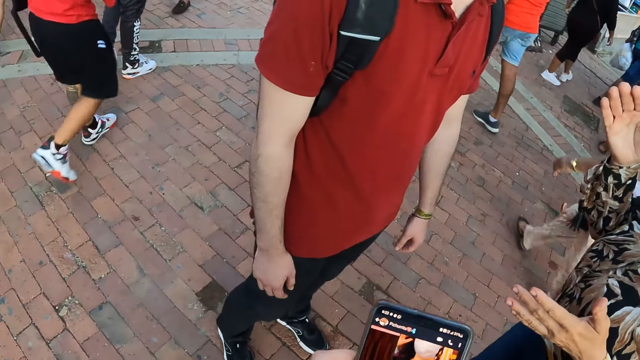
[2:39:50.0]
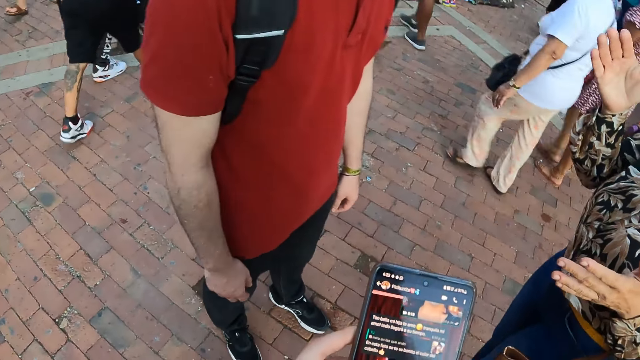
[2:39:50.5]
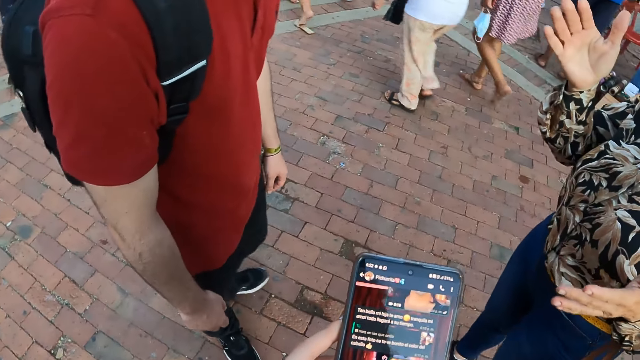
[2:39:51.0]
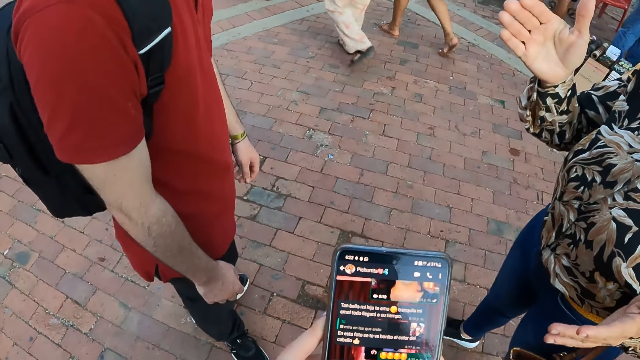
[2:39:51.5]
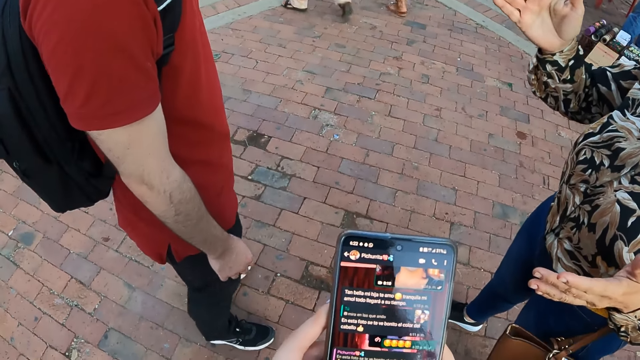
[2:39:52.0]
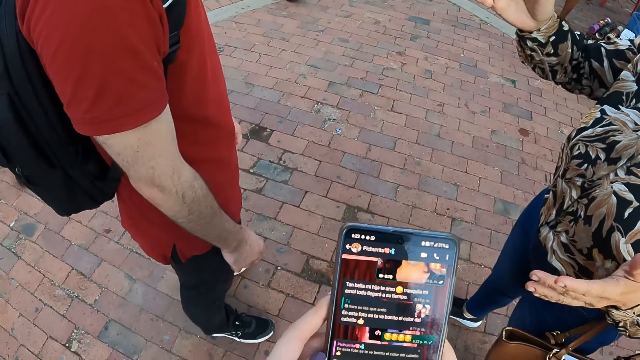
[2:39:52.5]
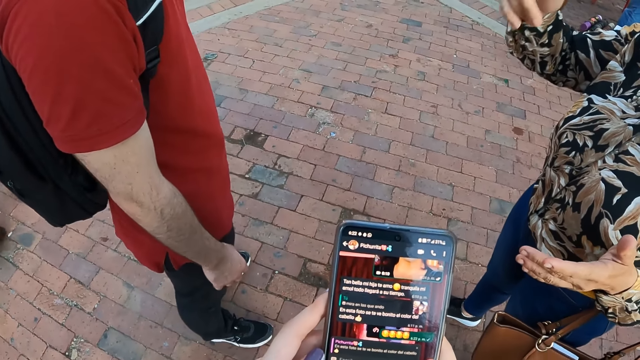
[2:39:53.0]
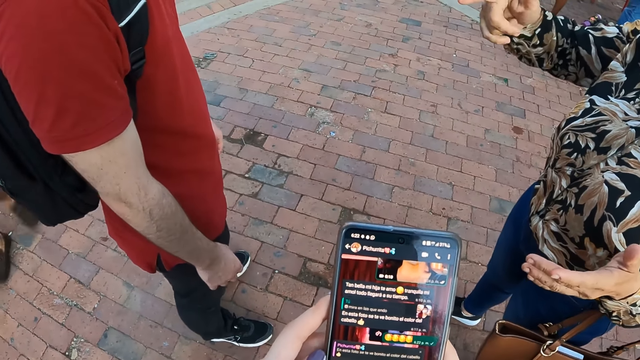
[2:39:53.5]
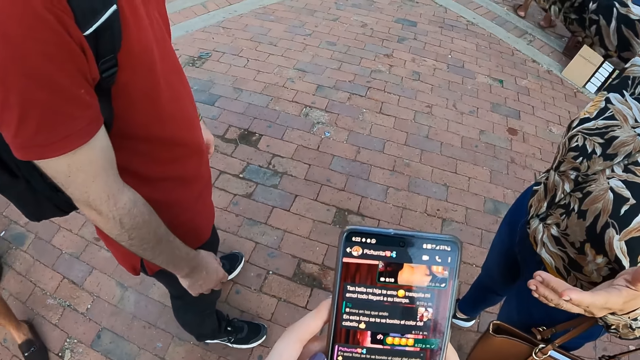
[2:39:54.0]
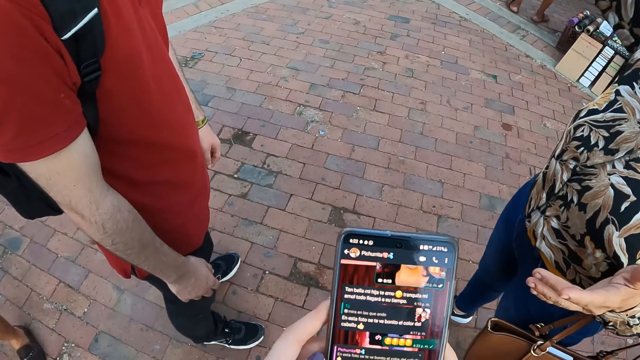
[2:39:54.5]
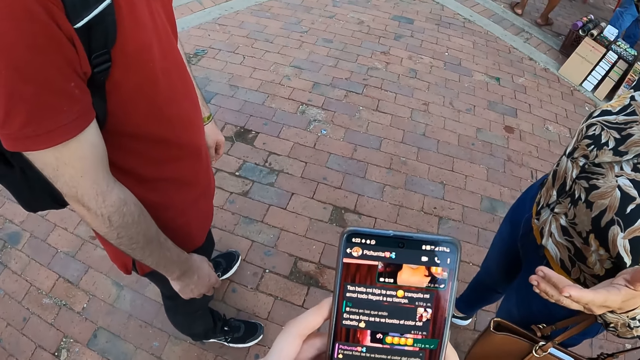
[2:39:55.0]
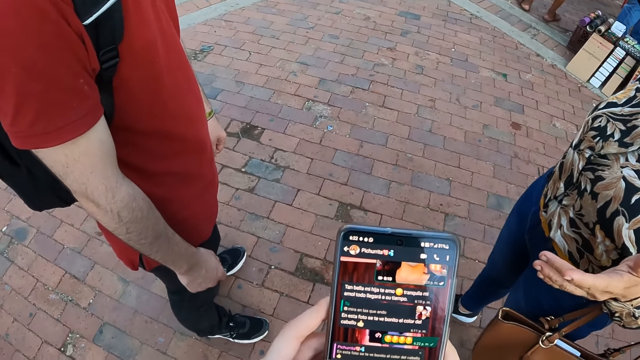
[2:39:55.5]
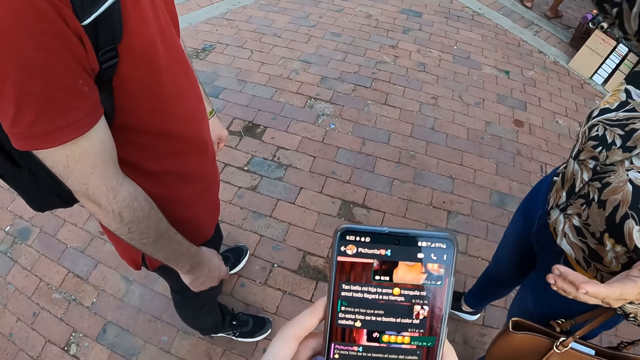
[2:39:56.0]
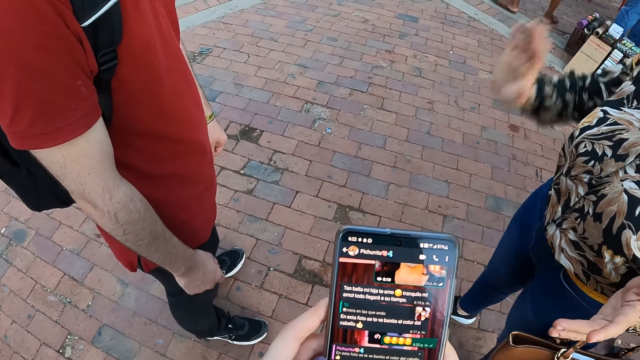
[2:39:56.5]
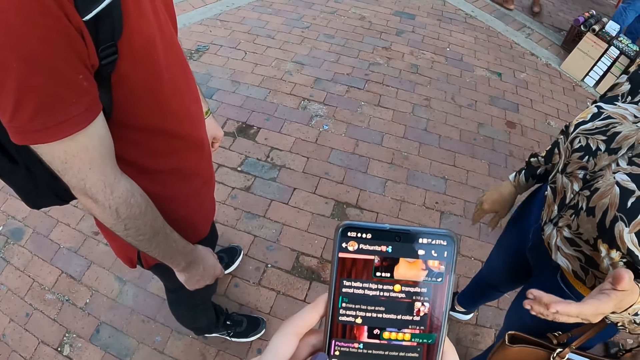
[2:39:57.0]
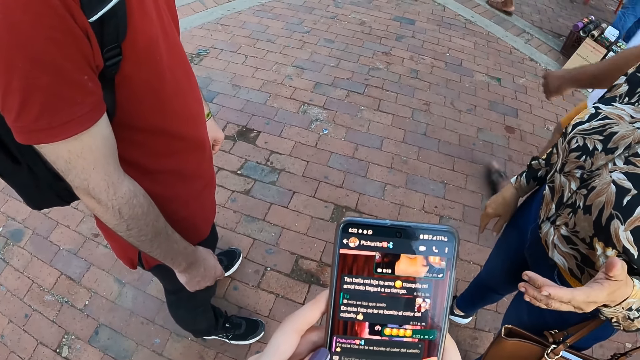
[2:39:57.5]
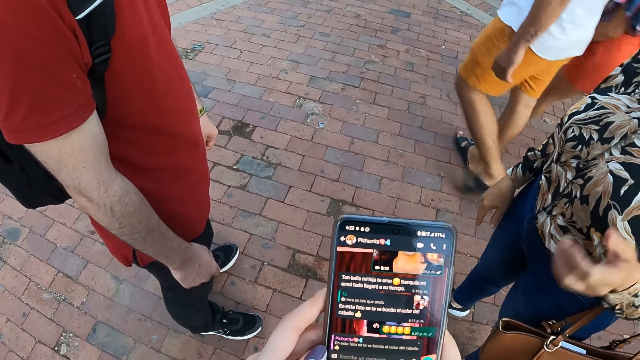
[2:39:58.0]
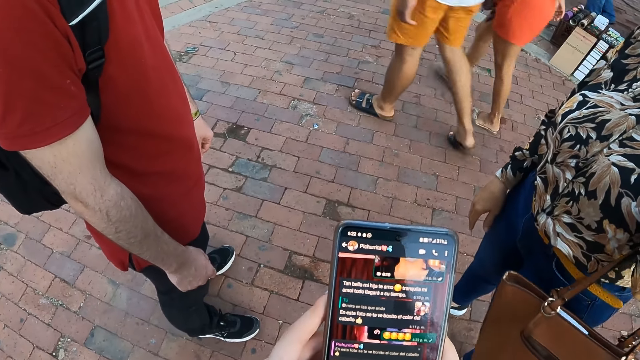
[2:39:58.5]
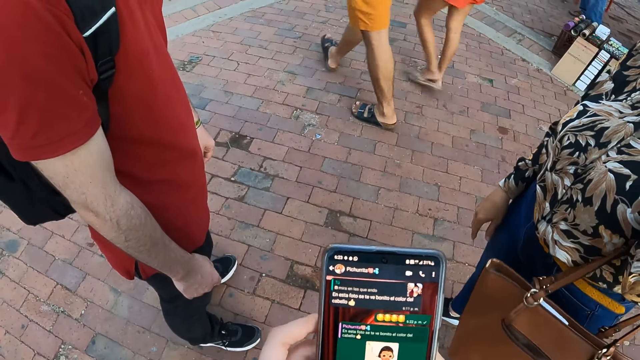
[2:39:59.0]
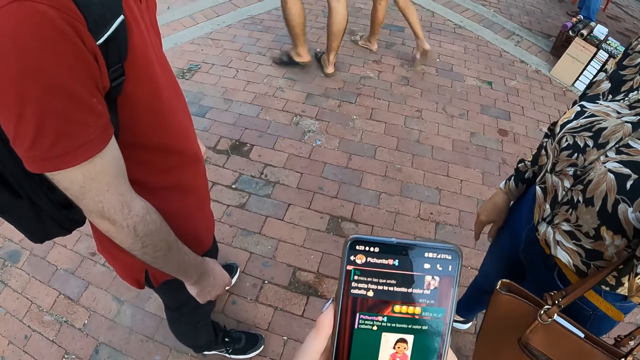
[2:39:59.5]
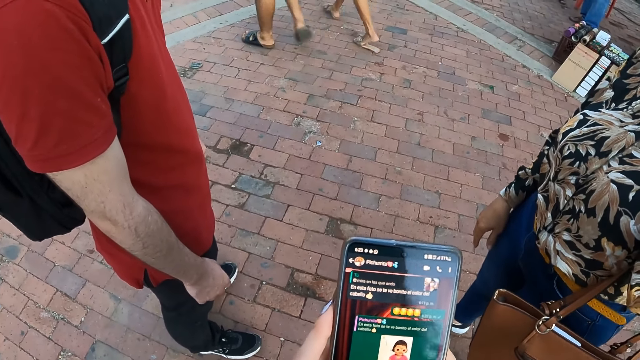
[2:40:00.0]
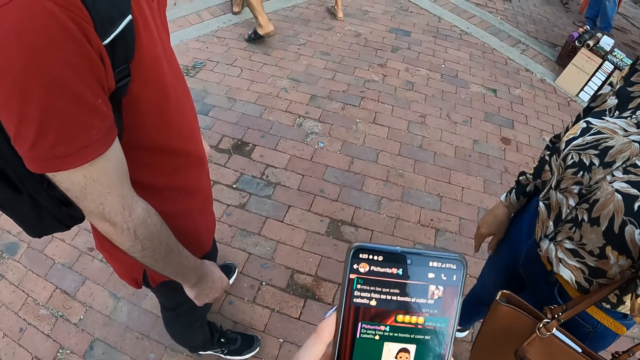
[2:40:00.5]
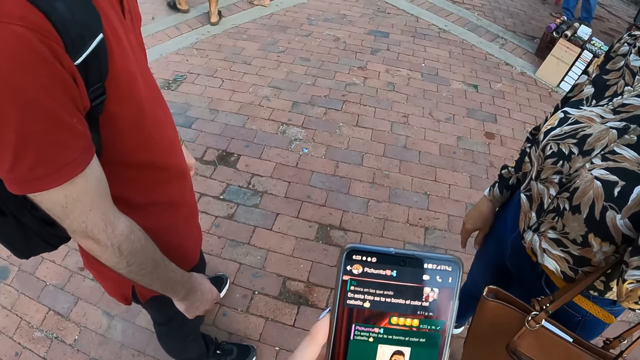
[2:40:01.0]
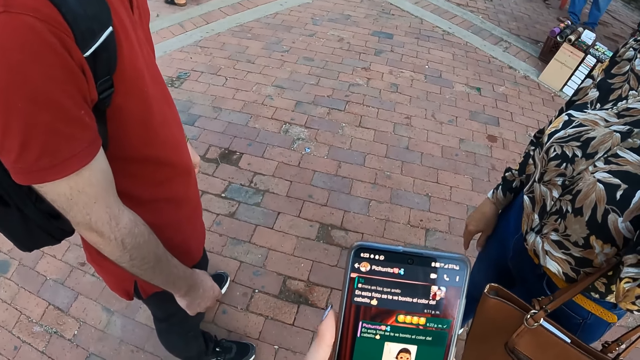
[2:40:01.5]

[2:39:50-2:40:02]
The camera wearer lifts a hand. A lady drops a hand. The lady lifts a hand.

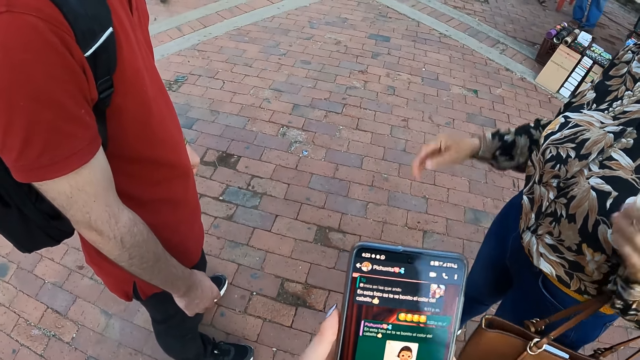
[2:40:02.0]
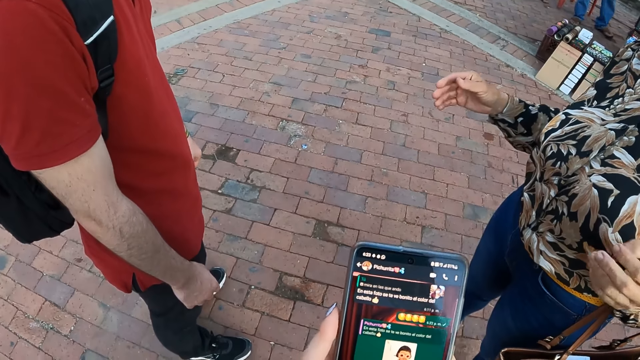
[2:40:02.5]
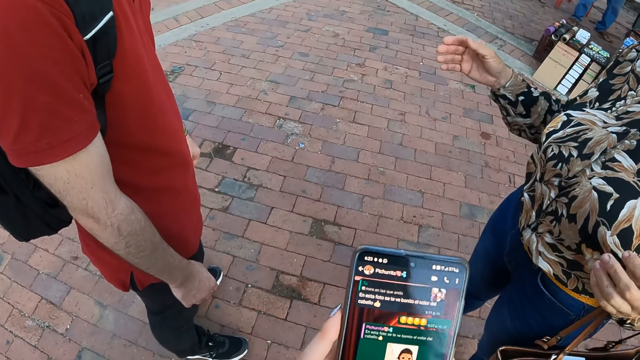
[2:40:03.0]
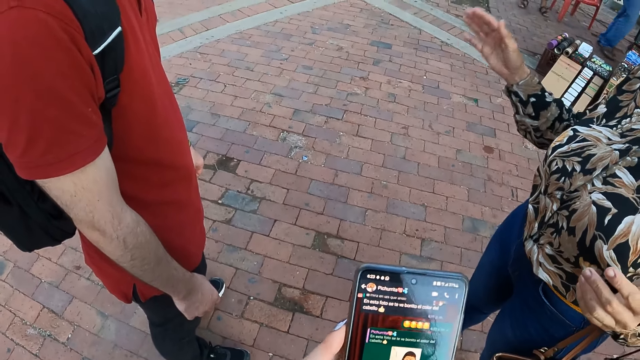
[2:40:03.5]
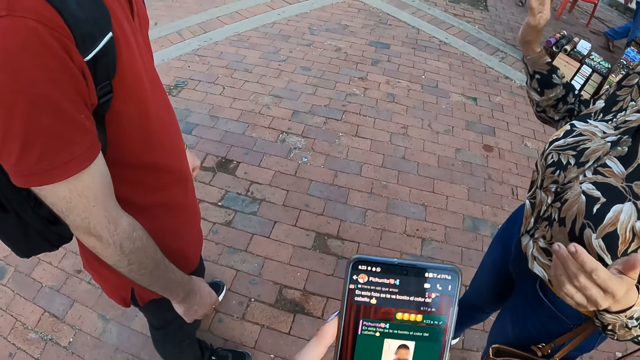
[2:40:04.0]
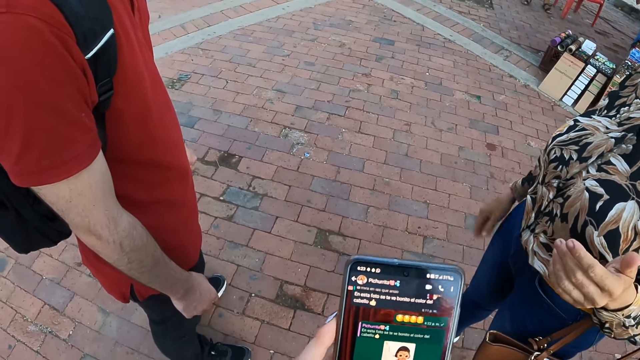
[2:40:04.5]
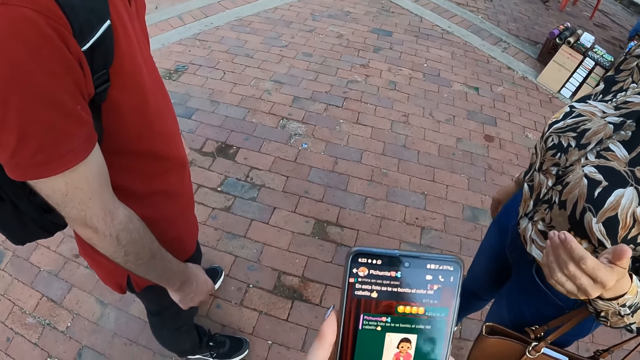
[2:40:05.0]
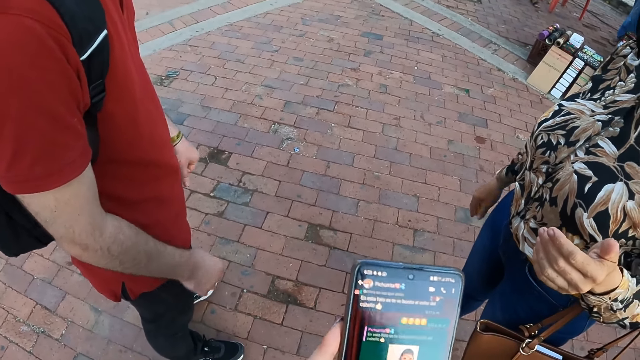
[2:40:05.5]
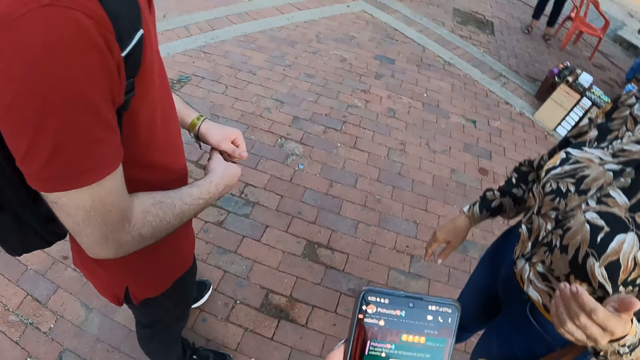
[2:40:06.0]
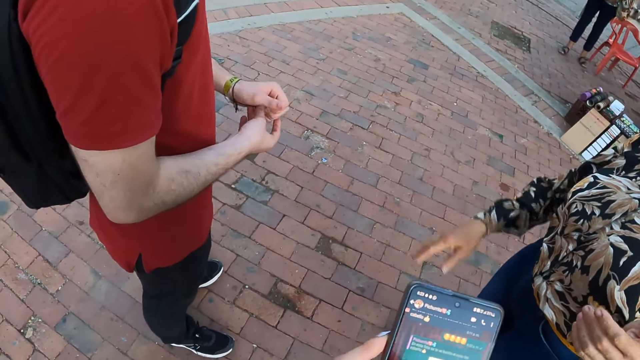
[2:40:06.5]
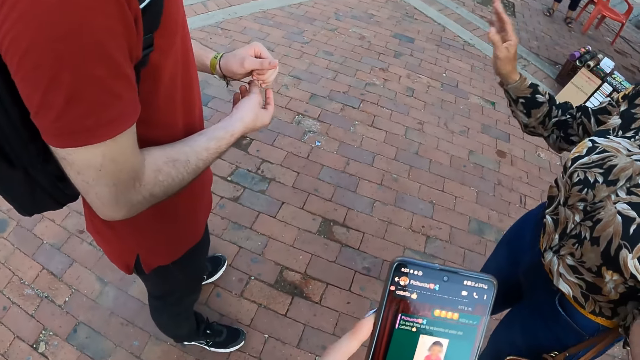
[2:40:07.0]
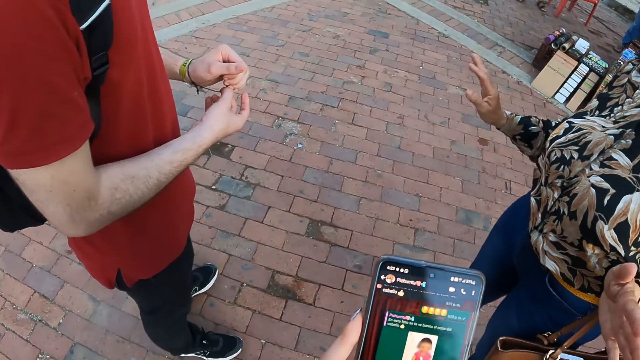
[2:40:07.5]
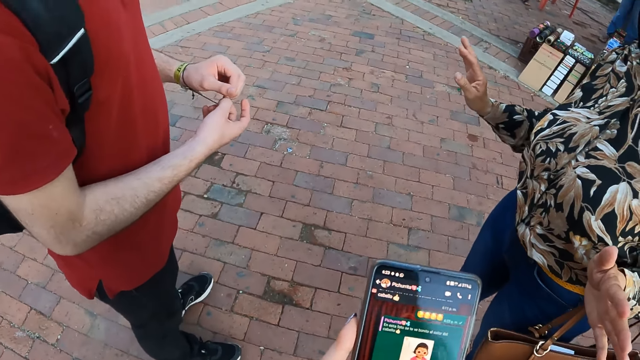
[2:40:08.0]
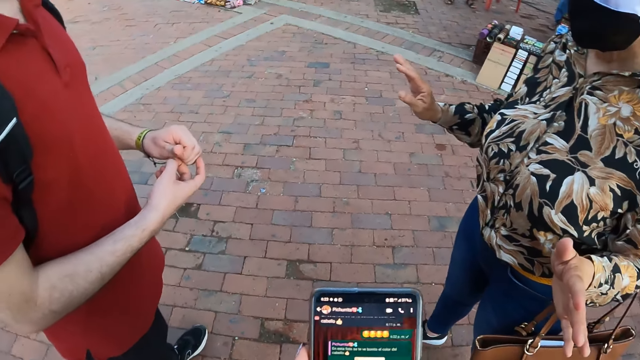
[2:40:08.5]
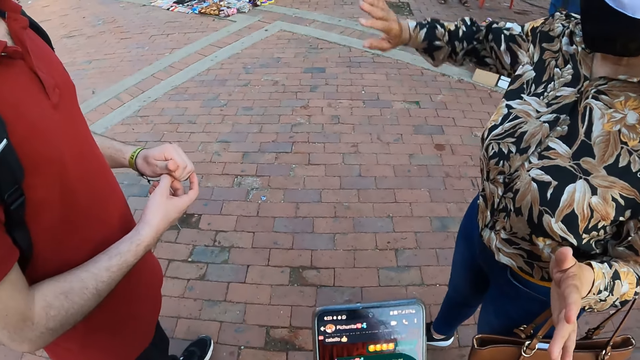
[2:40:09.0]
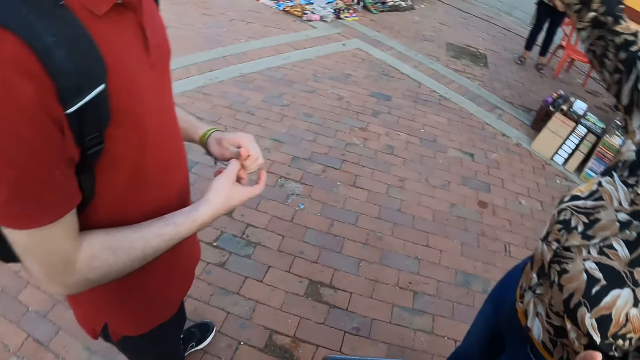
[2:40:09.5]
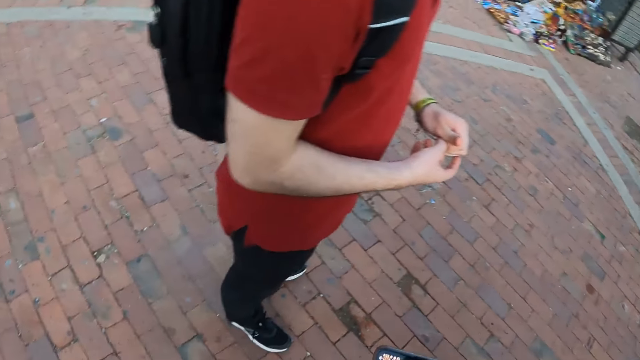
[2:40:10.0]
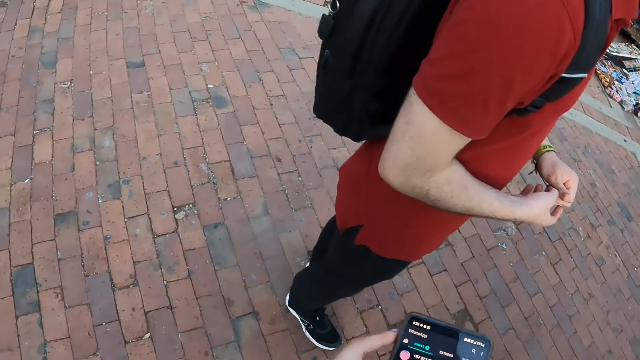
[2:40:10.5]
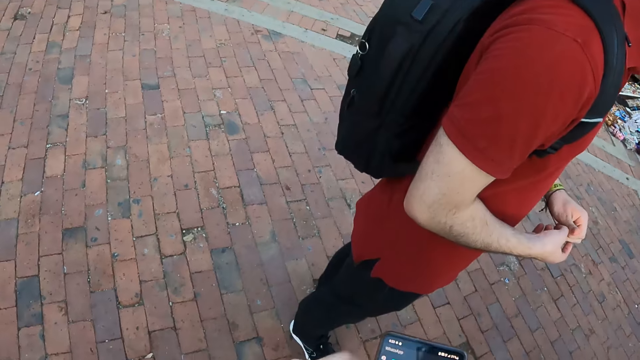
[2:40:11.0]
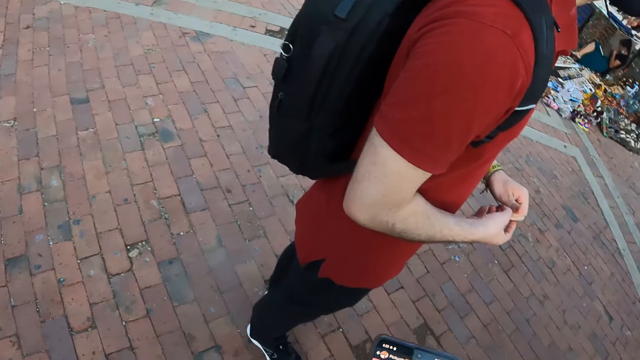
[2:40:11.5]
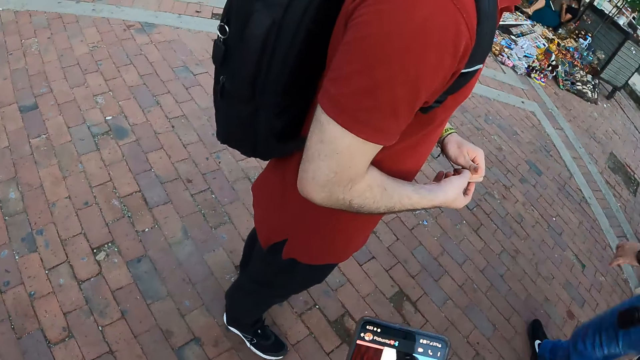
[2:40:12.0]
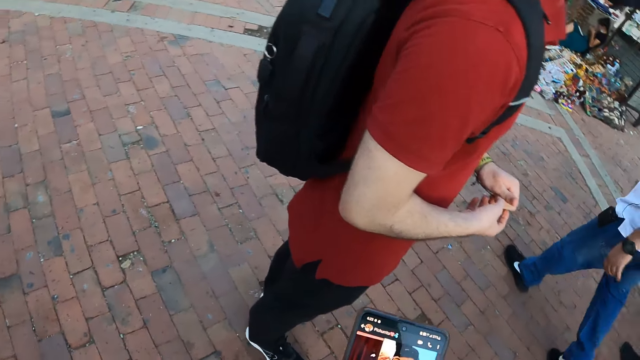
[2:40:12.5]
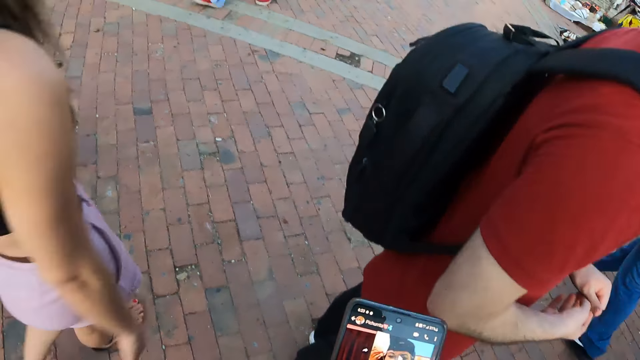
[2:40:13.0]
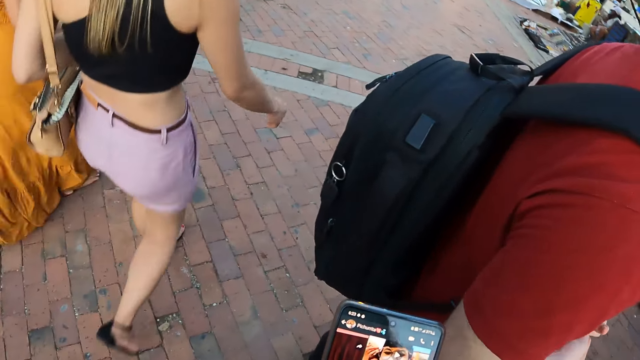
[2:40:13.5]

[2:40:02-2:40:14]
A lady stretches a hand. A man holds his bangle. The lady stretches a hand. The camera wearer looks around.
